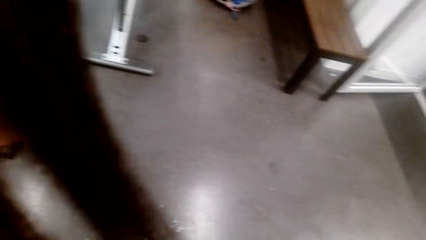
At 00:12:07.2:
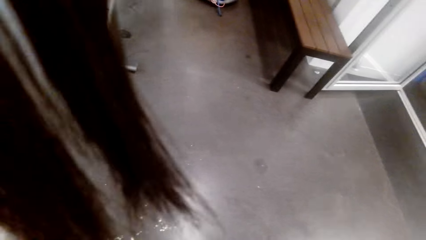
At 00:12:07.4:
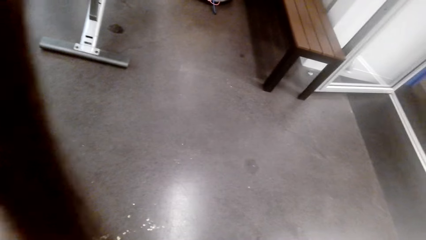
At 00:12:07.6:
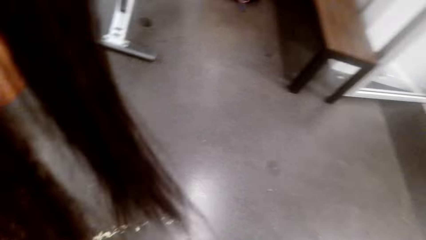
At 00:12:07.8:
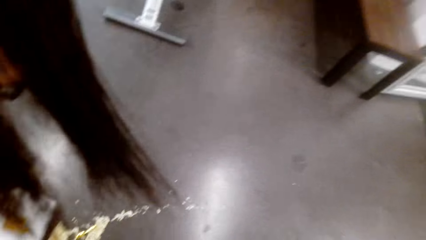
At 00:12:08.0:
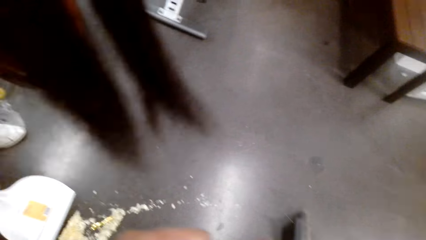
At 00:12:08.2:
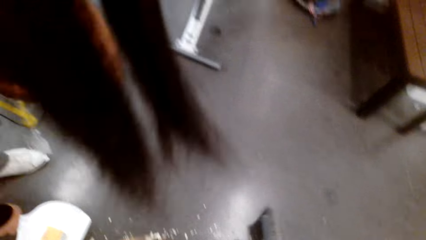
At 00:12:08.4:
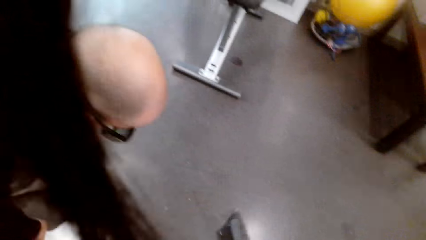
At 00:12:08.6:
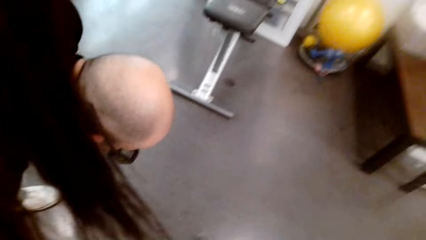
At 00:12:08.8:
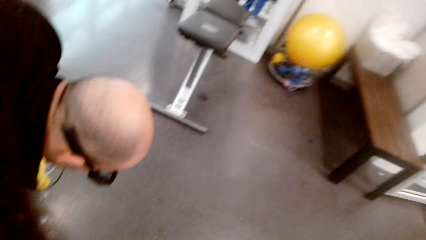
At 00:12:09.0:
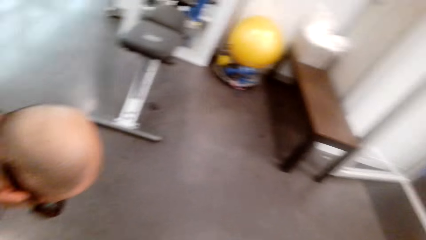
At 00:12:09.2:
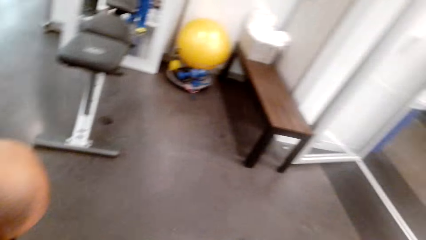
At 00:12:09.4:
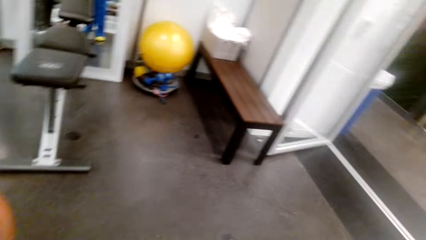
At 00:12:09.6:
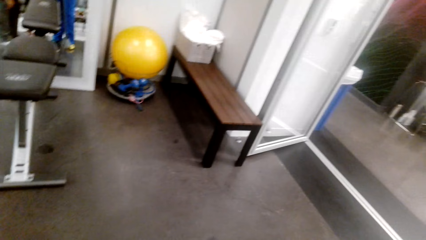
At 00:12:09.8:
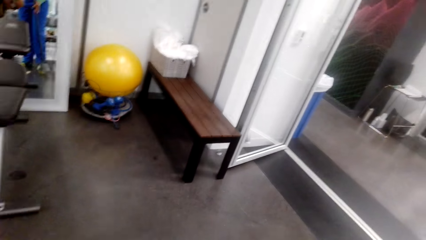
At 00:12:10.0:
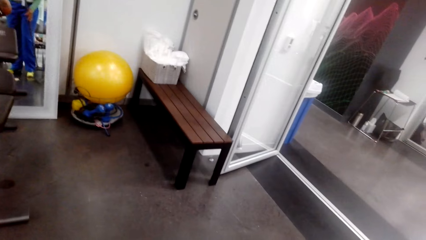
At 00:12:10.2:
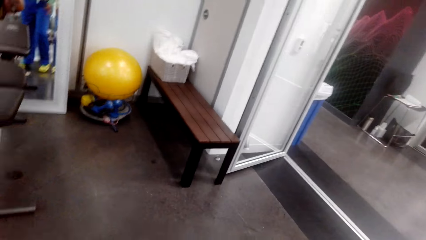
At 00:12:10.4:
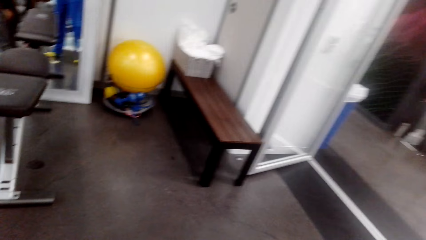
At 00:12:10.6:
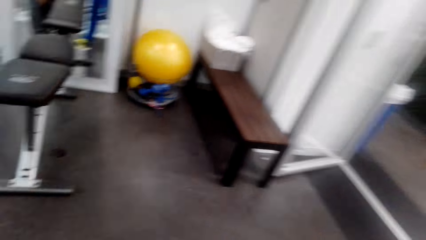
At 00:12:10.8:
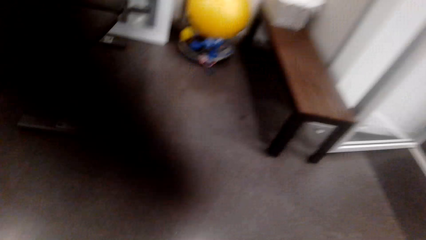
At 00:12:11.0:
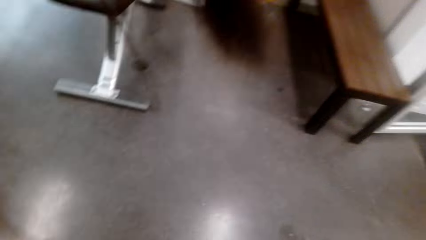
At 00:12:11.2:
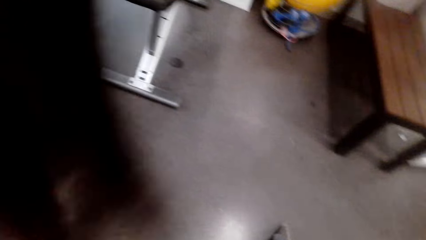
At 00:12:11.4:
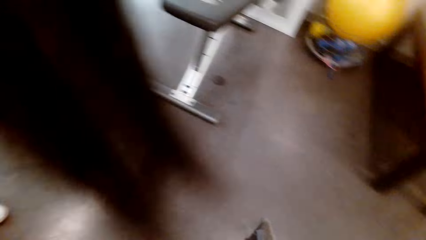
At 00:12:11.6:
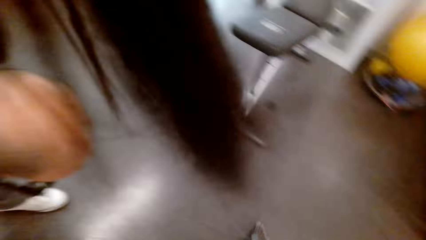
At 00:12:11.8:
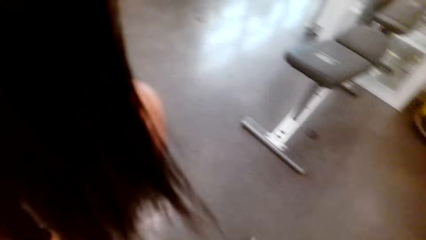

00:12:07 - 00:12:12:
The camera wearer cleans the floor. A man collects trash.

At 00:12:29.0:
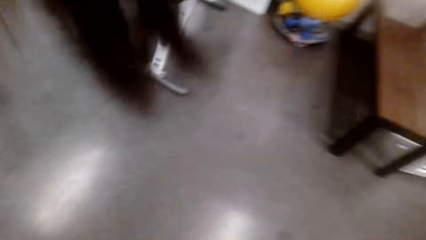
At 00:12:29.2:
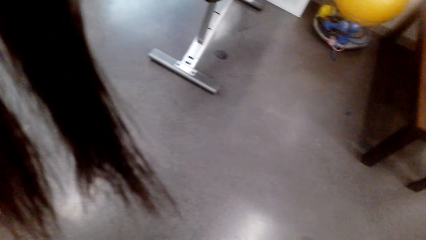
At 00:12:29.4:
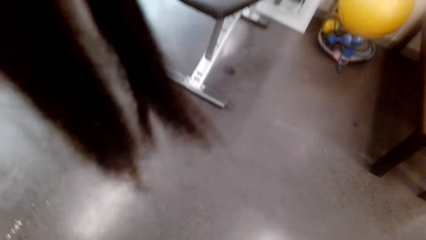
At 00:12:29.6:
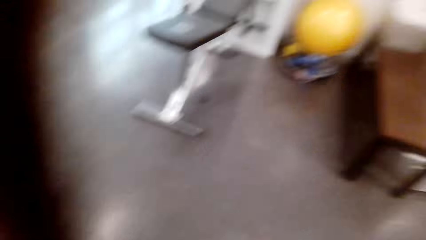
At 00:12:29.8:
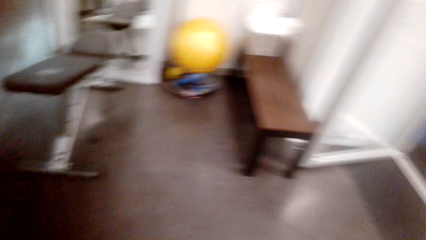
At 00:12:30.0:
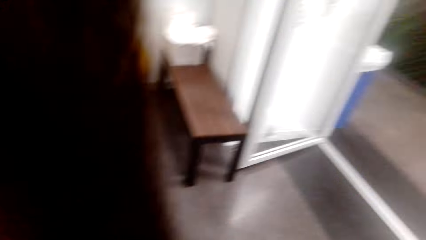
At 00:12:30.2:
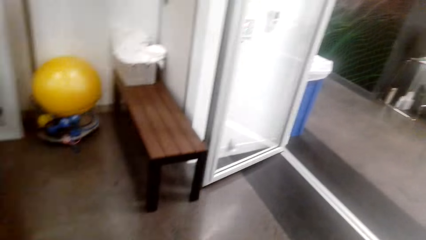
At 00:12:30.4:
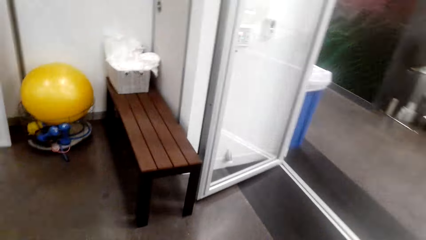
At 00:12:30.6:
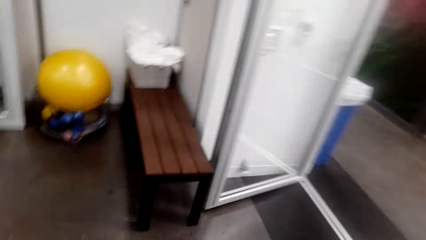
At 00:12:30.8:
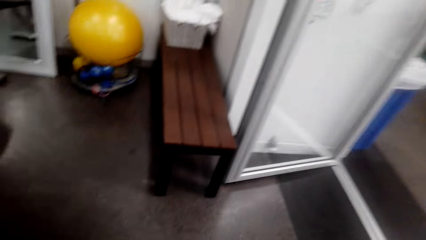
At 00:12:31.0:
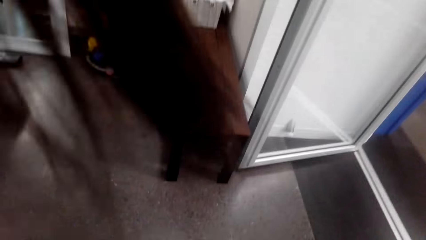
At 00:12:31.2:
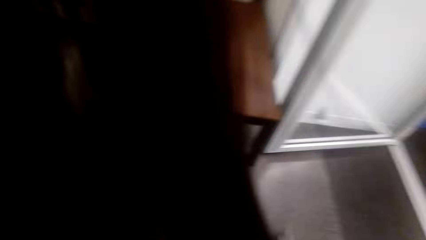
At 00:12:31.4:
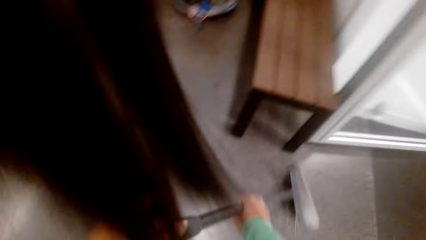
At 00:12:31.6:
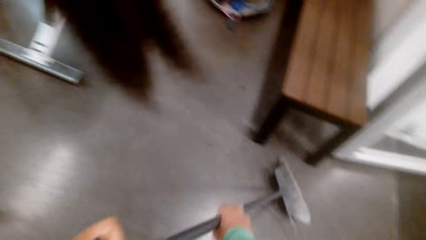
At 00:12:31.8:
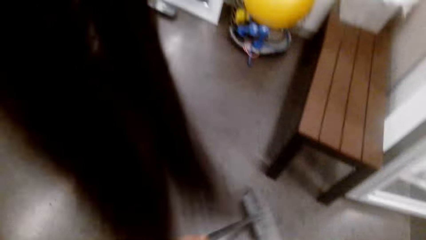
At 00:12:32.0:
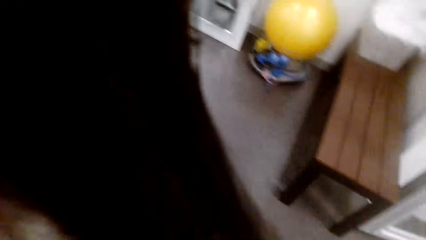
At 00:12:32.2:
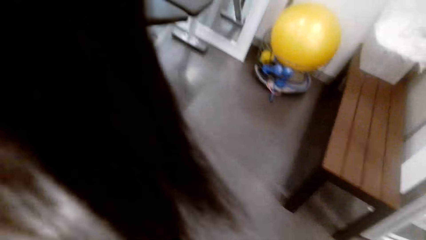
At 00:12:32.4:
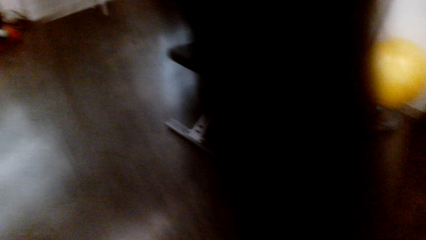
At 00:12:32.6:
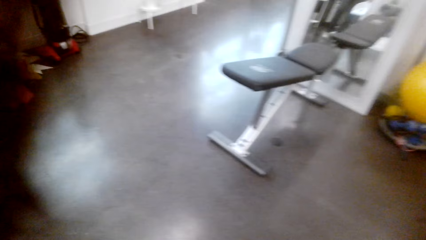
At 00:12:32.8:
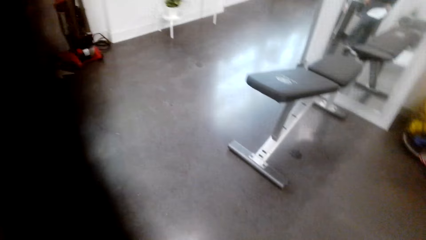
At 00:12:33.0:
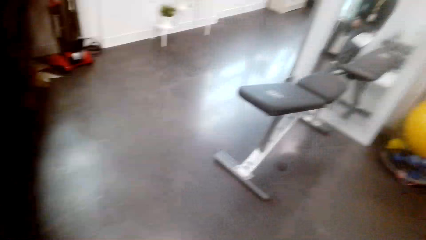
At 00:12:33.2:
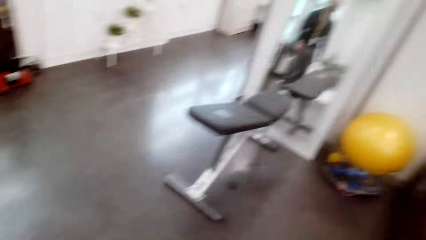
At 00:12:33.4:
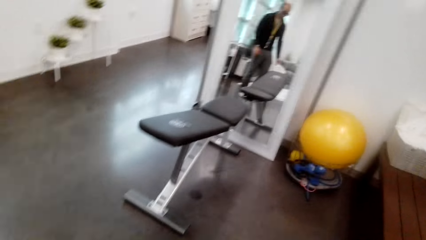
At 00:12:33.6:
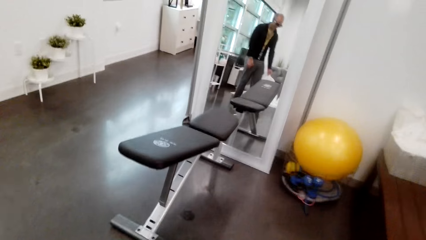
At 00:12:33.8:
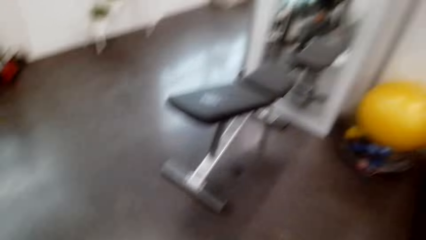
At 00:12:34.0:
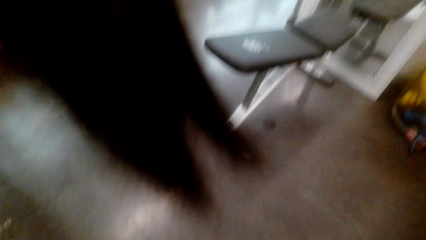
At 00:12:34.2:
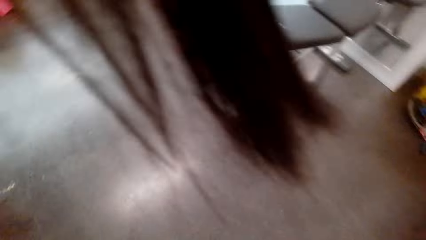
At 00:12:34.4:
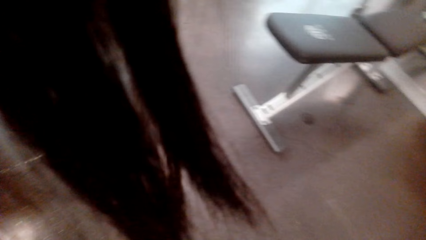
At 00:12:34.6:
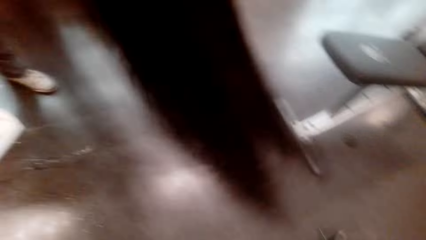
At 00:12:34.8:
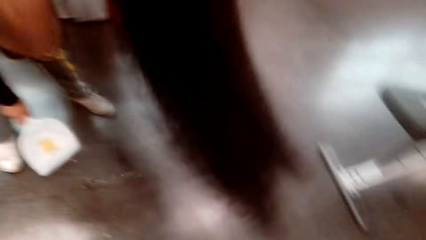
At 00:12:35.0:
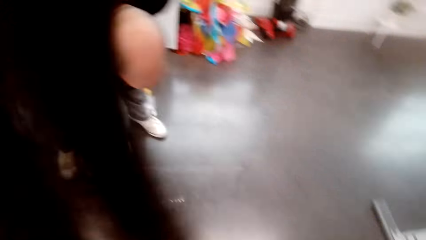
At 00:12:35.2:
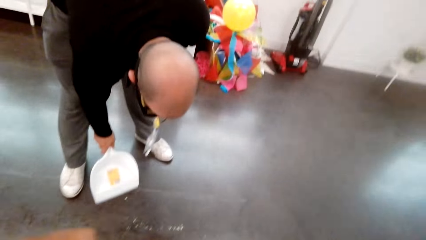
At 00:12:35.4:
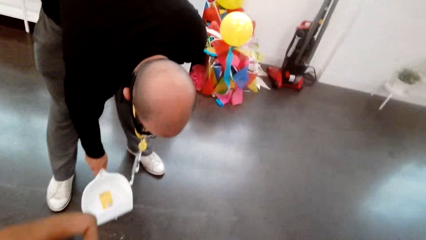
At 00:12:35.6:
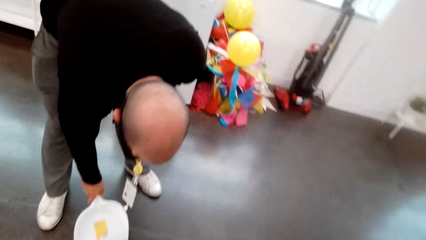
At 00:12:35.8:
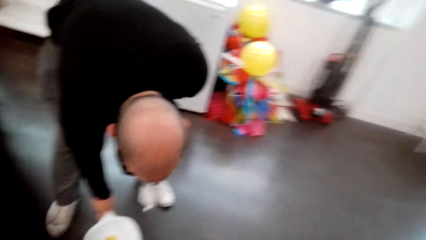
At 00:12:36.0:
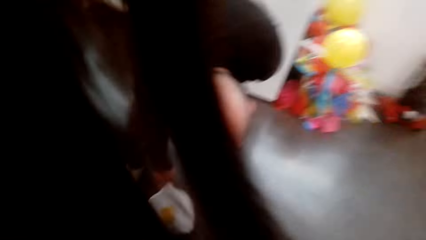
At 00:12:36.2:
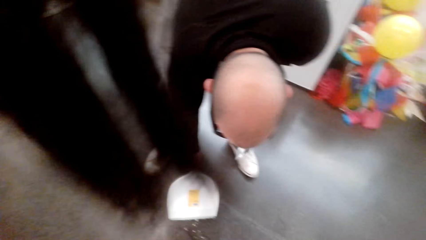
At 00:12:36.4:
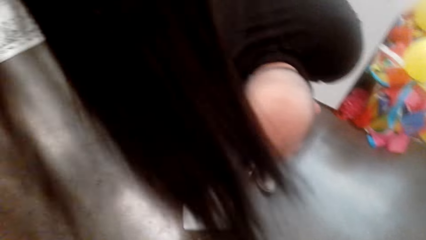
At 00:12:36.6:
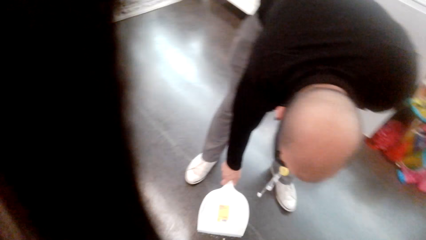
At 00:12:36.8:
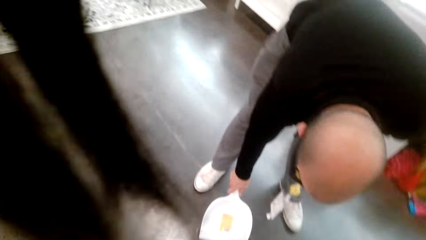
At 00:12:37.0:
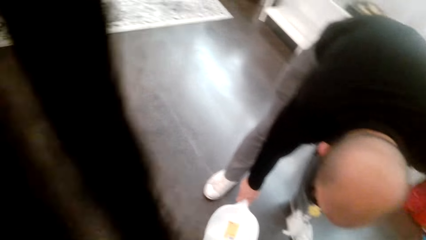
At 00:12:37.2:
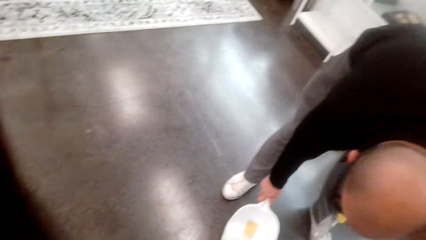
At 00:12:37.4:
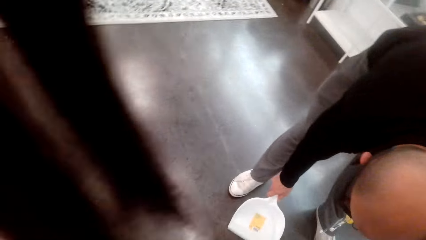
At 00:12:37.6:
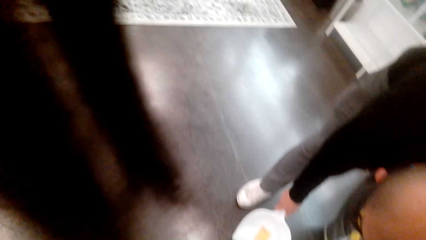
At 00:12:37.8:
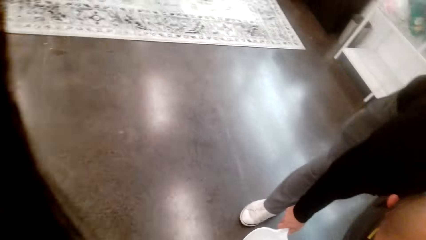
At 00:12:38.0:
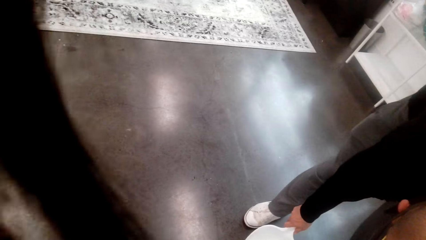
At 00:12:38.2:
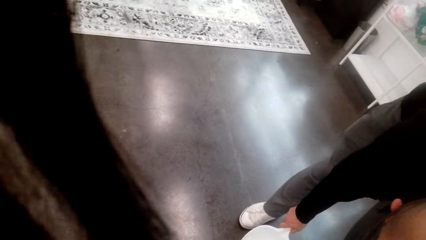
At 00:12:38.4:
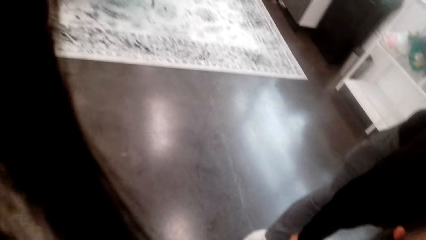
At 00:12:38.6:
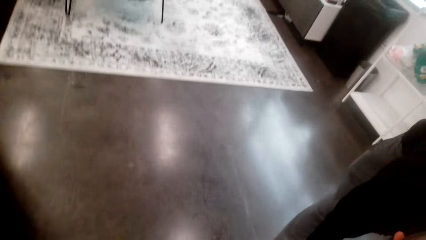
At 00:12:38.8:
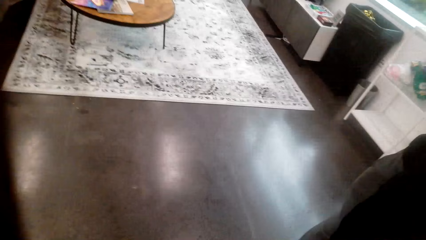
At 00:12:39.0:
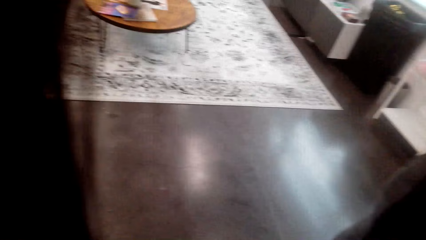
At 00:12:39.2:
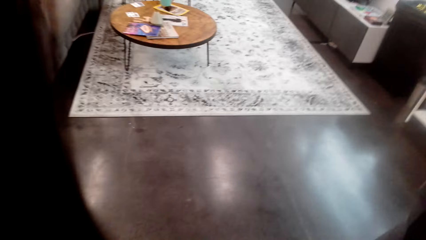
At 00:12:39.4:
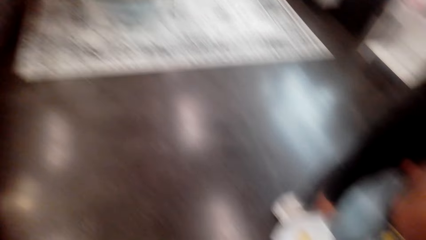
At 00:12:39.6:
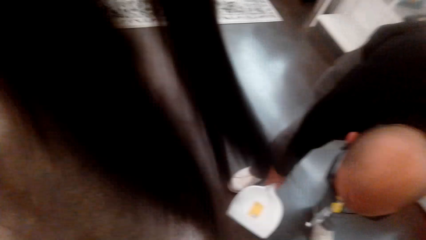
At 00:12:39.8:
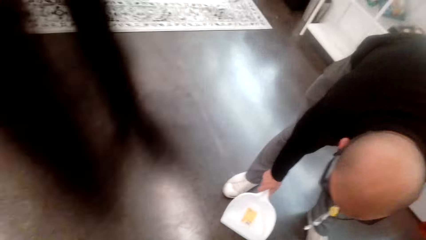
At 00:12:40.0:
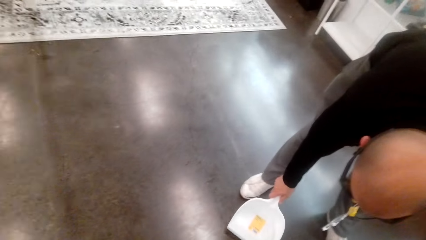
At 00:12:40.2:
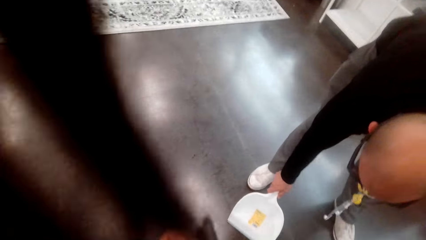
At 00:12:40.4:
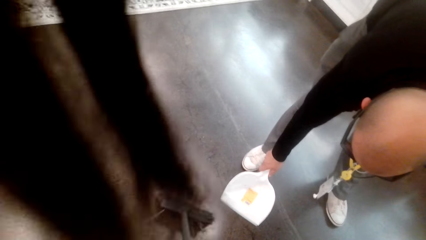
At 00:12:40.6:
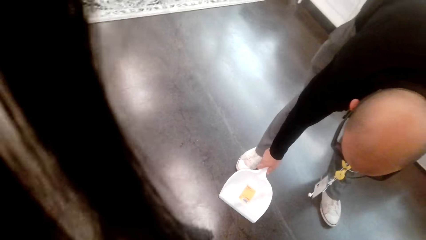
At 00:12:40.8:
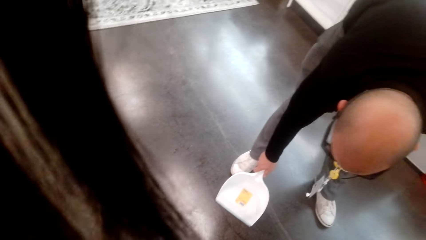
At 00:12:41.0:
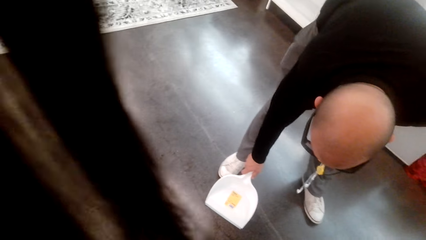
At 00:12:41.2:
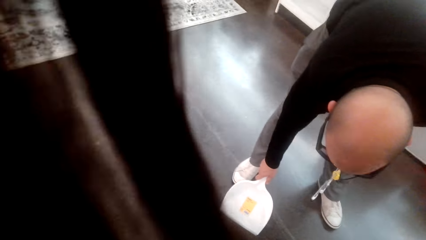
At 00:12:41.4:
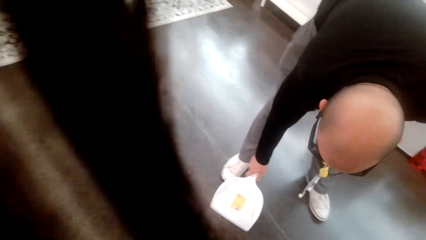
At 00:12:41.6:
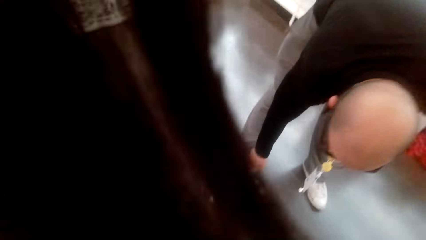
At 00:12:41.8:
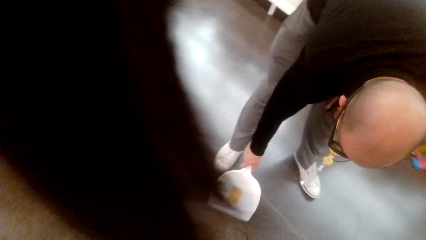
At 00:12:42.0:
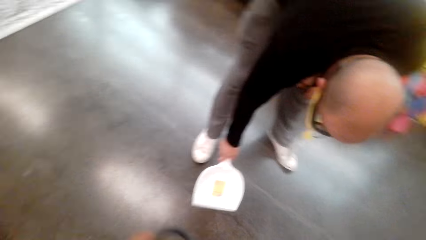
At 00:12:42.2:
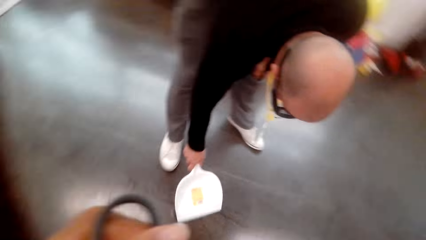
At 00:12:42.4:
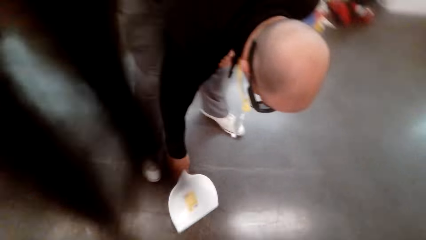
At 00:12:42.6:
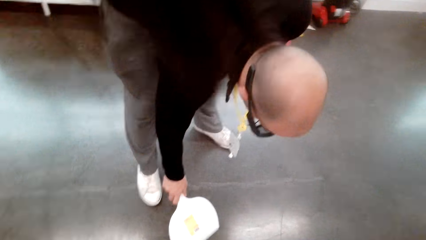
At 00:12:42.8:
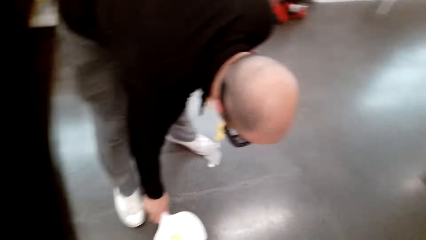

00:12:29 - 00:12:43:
The camera wearer cleans the floor. A man bends down and cleans the floor. The camera wearer sweeps the trash to the dust pad.
